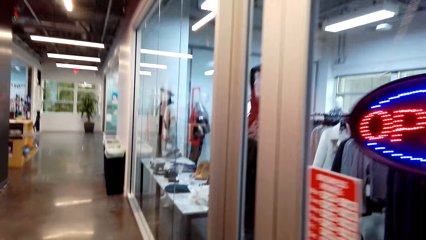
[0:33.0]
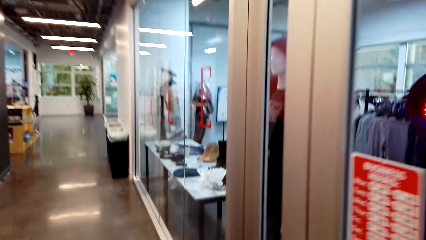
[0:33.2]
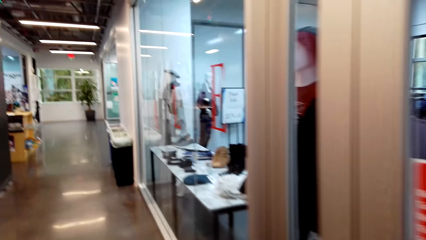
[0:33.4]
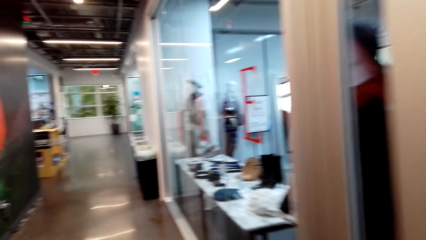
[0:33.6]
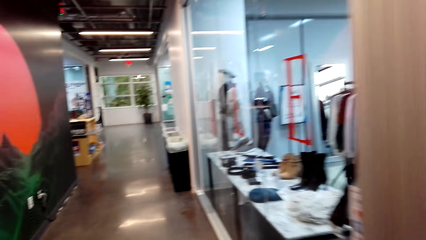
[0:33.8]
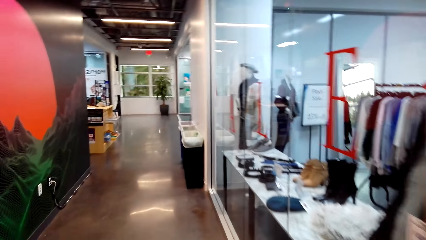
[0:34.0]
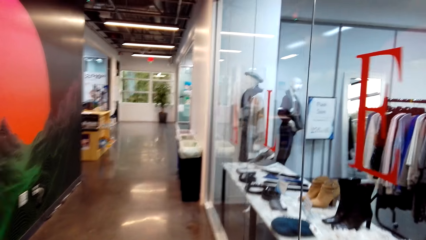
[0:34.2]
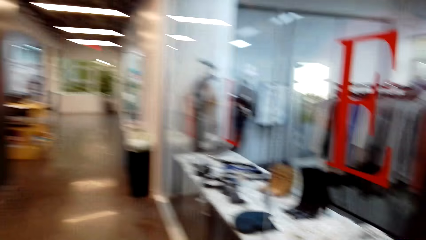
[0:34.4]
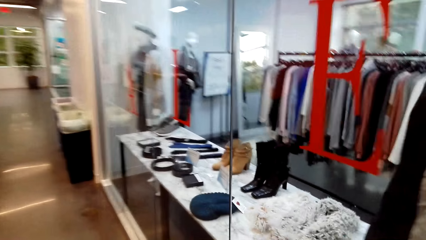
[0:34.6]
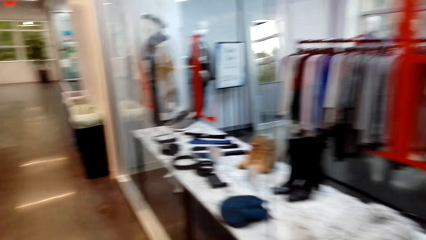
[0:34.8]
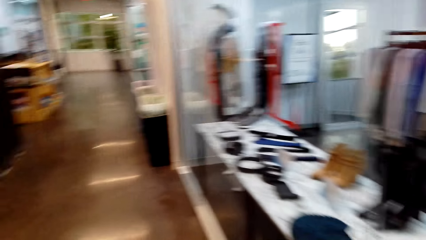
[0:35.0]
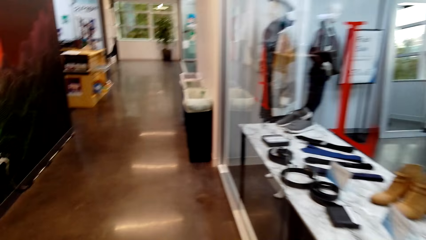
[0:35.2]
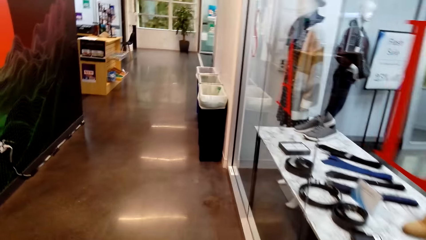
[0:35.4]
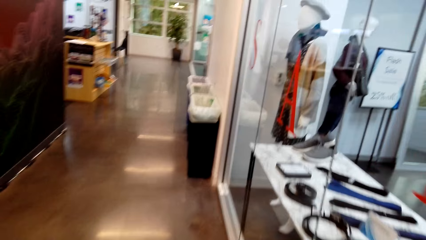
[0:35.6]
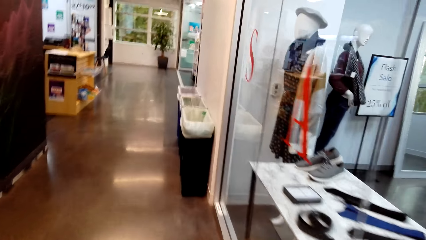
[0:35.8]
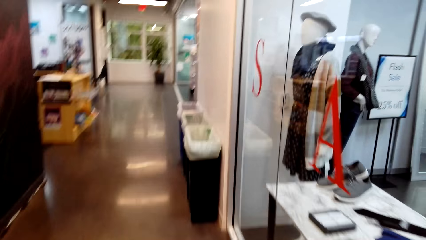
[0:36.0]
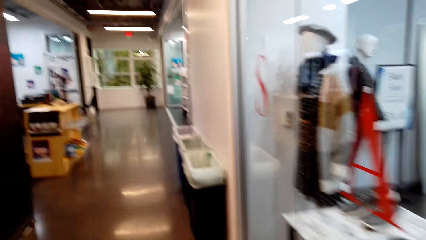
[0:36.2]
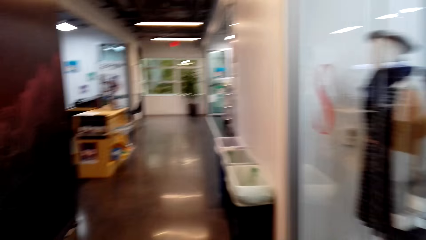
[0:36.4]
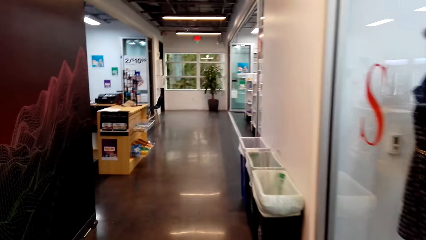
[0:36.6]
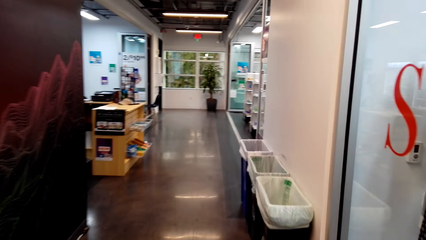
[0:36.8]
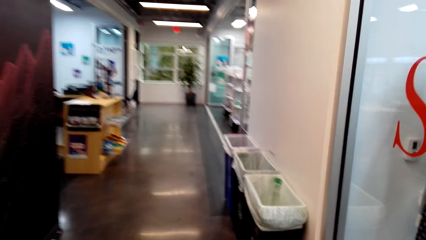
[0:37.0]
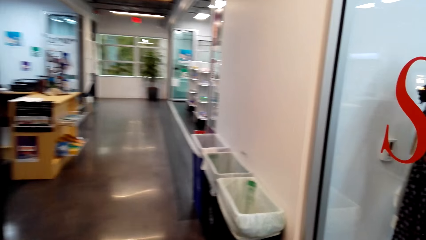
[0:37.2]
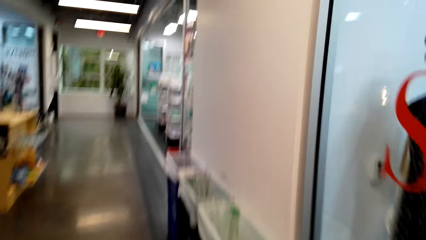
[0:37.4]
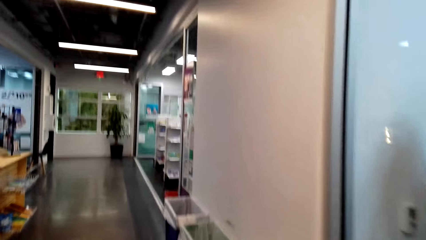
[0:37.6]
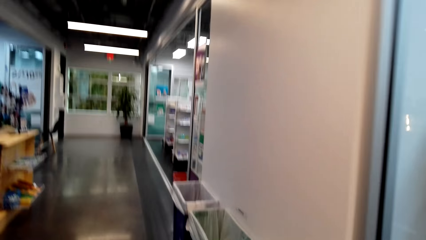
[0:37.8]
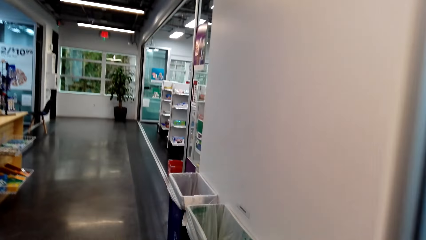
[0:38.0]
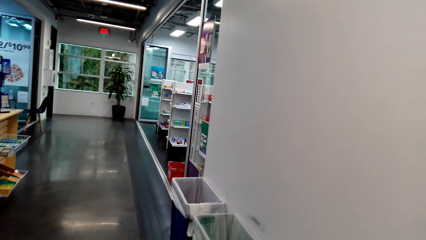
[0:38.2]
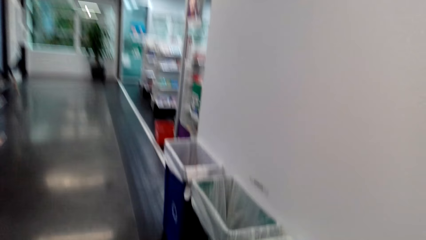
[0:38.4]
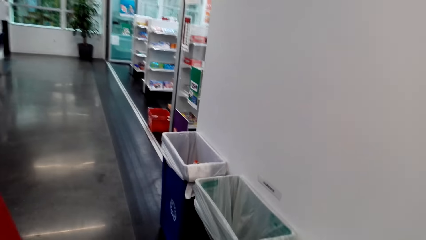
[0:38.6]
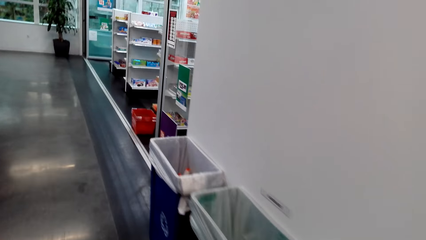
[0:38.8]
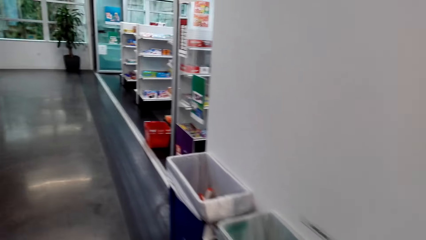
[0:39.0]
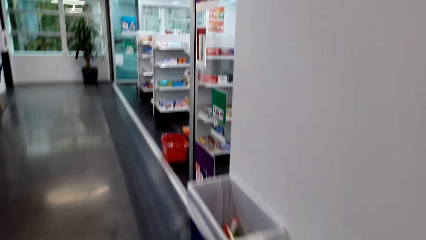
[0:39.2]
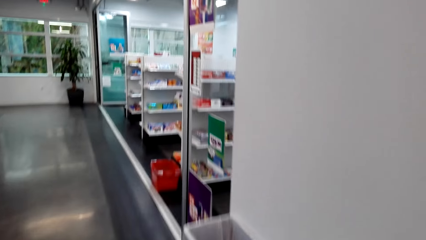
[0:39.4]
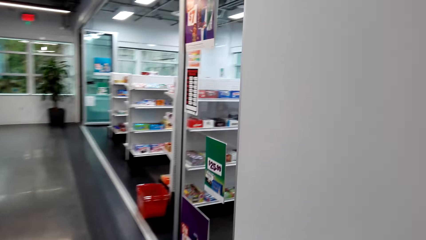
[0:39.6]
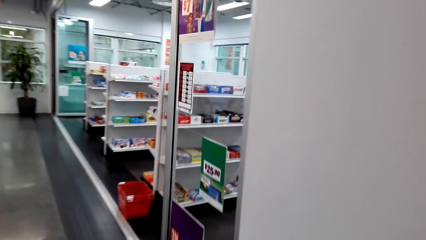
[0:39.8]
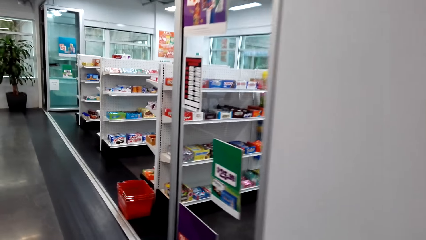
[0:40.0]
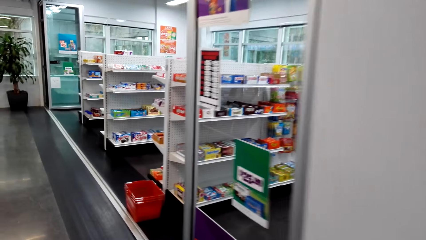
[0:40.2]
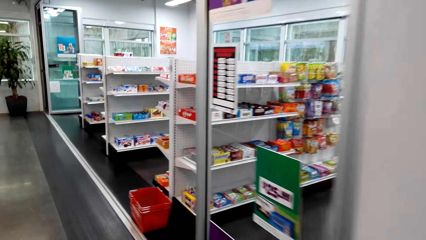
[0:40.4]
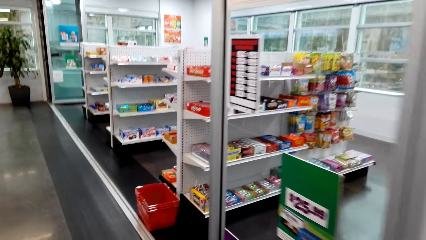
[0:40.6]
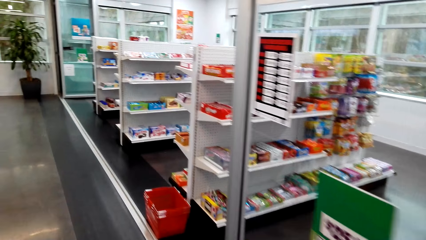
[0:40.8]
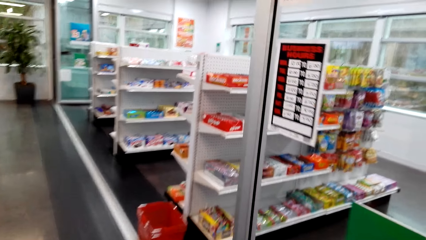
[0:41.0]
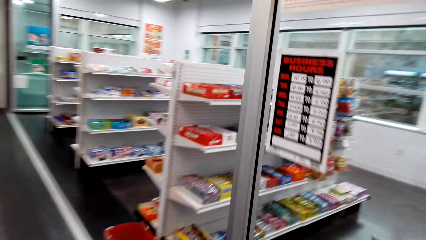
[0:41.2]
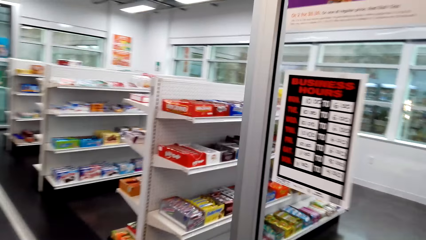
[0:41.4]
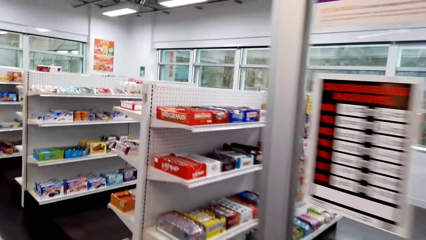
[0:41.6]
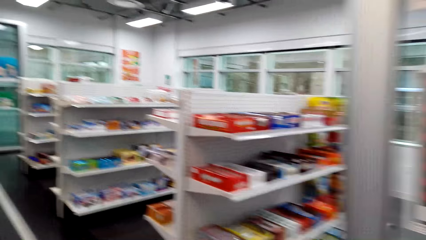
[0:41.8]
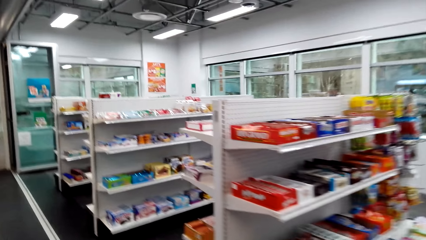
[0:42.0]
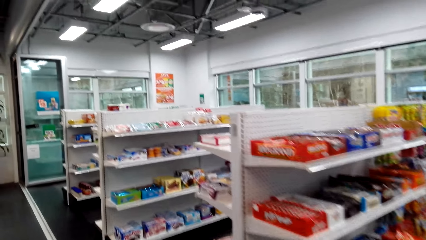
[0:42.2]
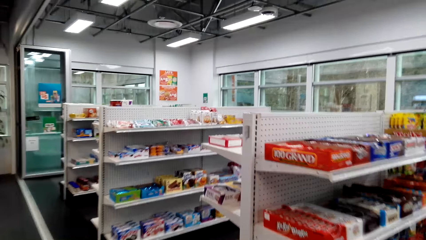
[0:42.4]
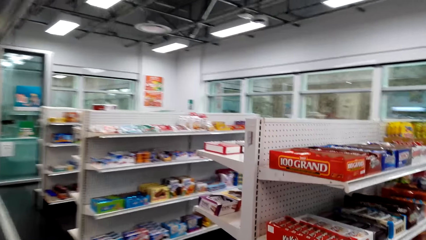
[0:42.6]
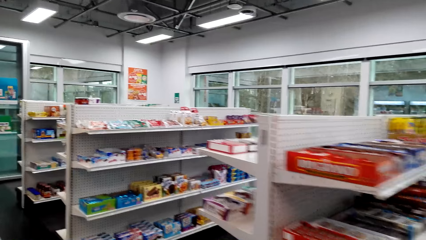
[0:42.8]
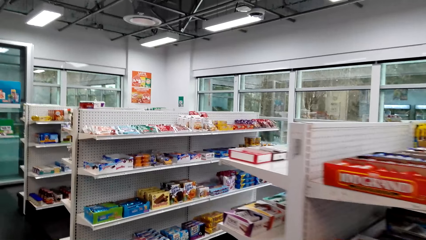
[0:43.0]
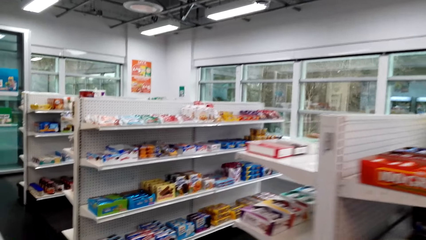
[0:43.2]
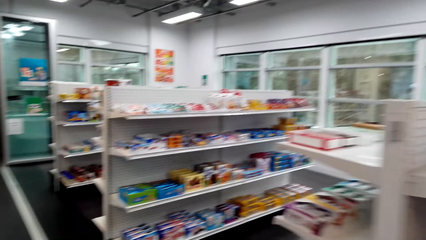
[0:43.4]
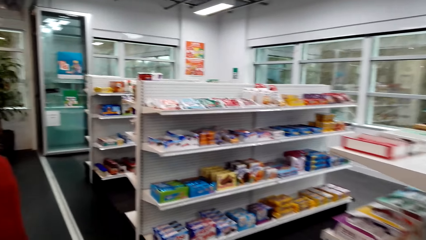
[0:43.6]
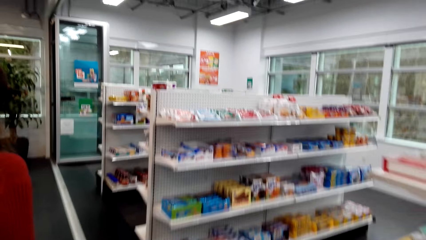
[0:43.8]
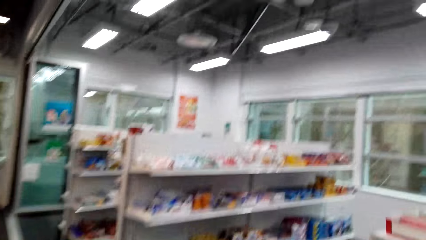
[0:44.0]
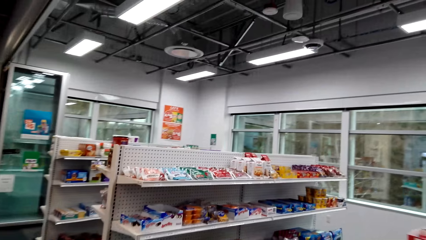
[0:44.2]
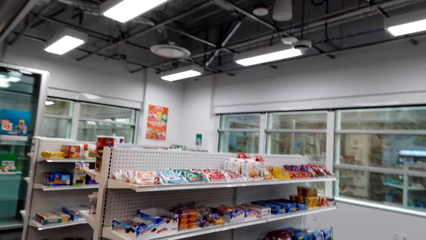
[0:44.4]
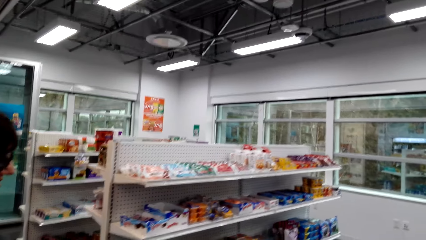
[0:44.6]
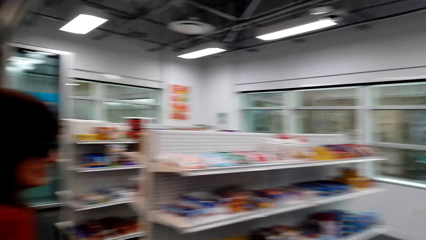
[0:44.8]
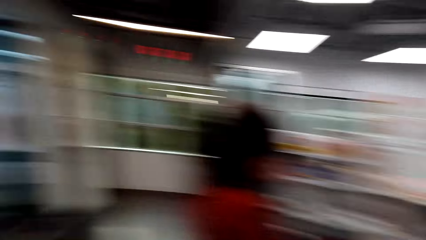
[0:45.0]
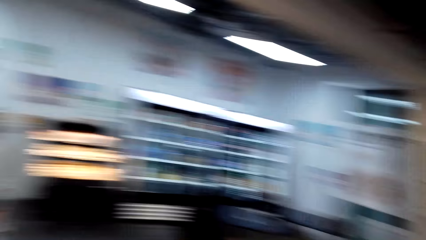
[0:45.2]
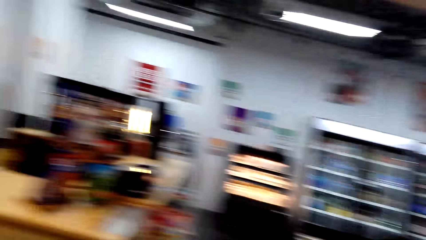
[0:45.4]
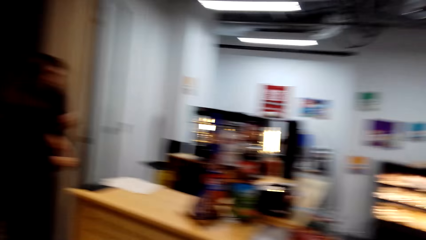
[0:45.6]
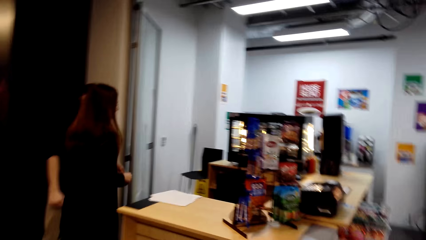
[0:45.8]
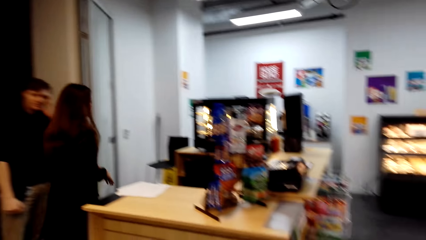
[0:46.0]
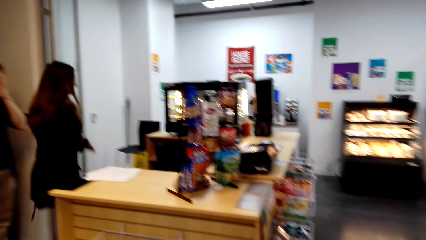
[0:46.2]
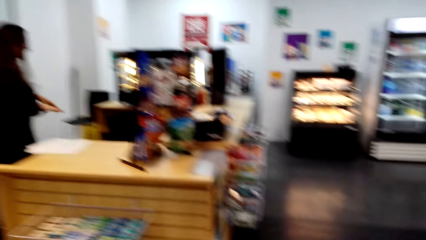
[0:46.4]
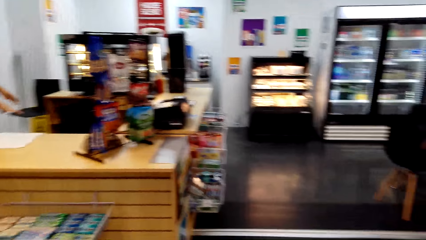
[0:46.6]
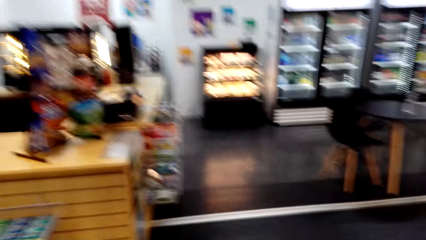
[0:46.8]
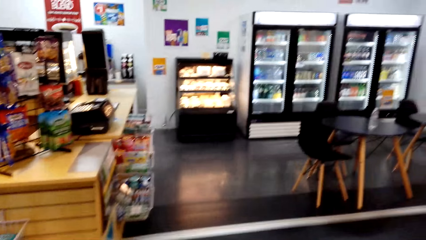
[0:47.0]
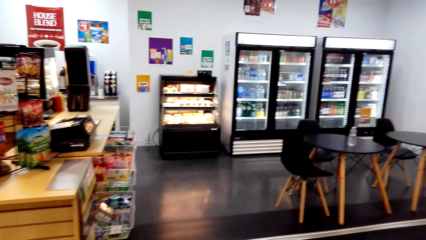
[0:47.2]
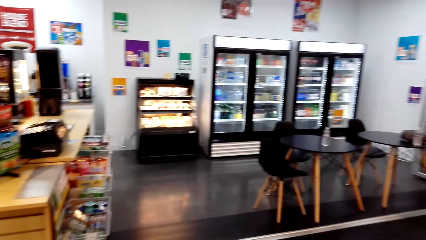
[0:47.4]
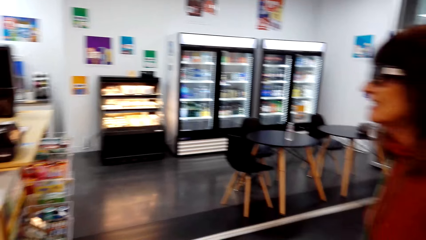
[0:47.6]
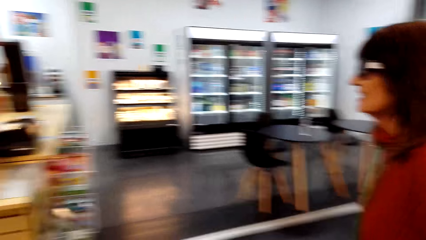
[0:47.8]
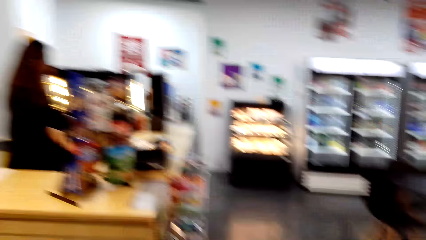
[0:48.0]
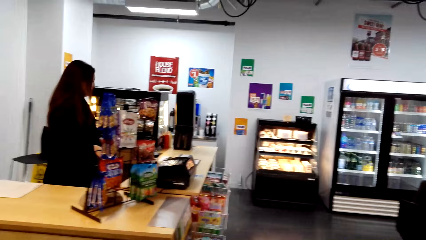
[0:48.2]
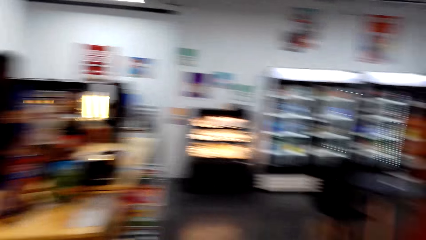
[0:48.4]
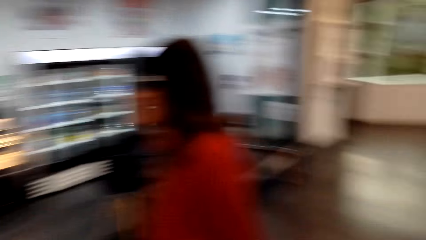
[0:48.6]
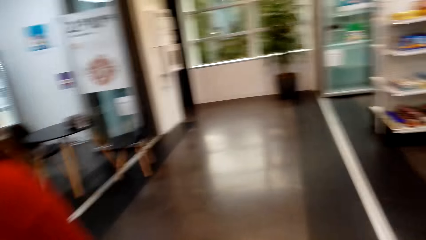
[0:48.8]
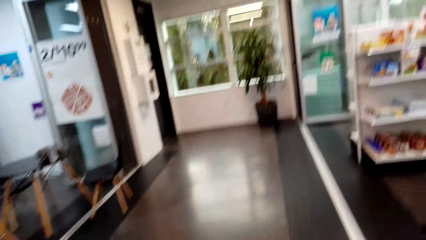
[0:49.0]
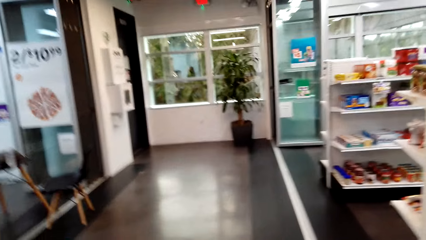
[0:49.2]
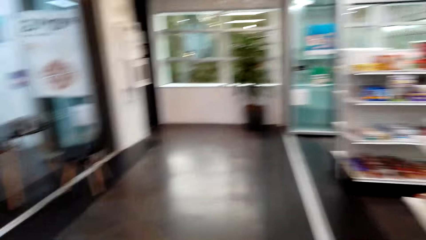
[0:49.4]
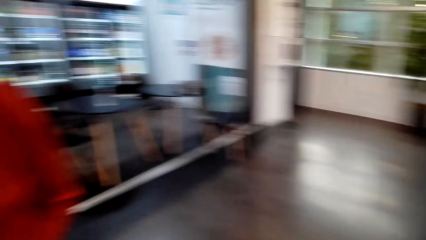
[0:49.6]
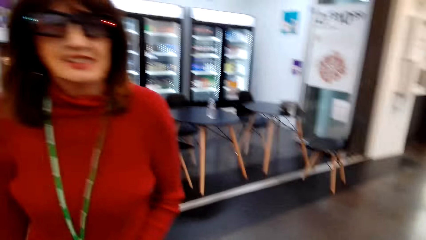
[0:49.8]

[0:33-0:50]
A woman converses with the camera wearer.
